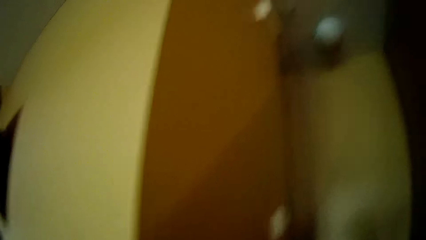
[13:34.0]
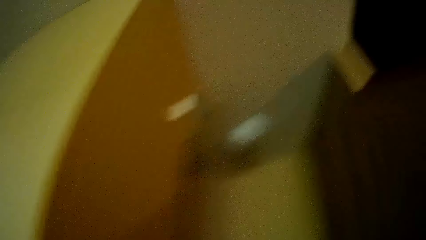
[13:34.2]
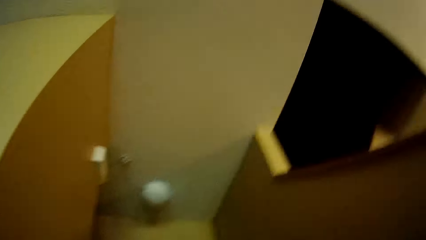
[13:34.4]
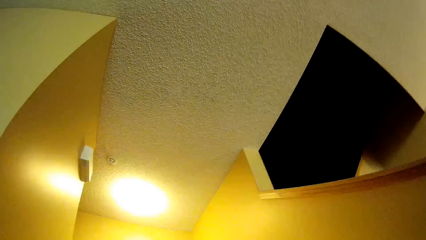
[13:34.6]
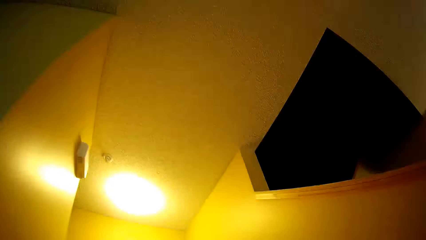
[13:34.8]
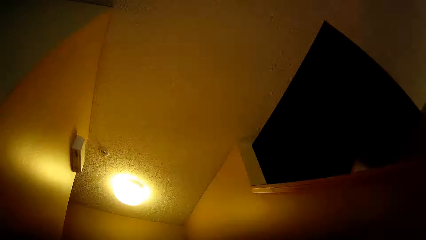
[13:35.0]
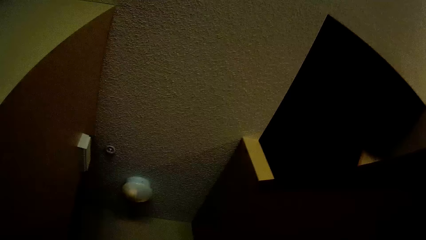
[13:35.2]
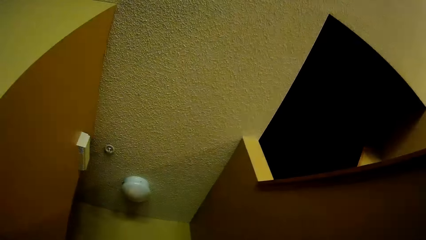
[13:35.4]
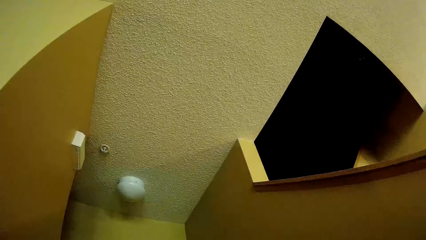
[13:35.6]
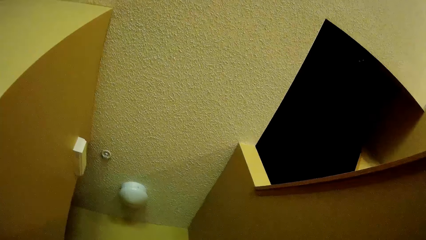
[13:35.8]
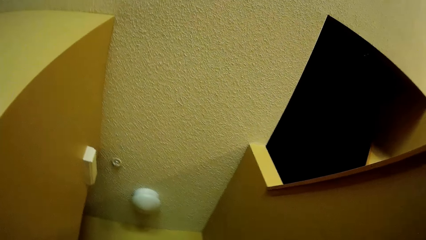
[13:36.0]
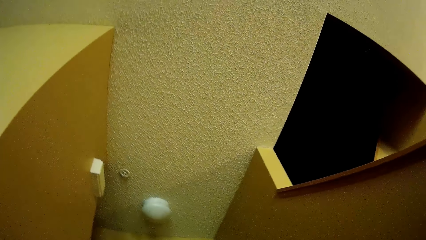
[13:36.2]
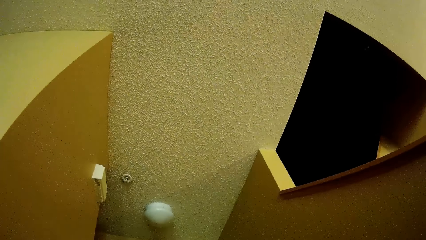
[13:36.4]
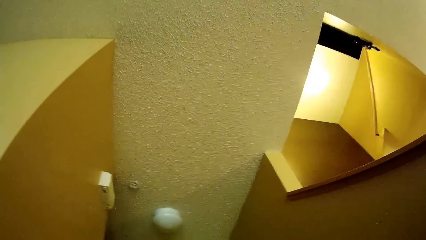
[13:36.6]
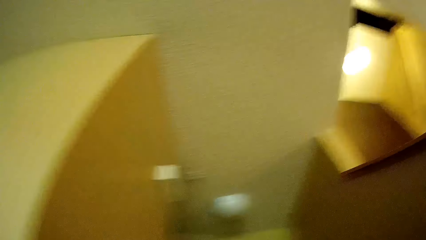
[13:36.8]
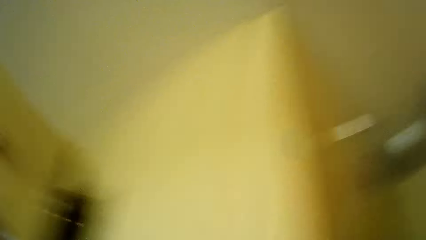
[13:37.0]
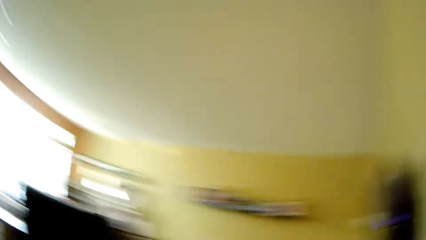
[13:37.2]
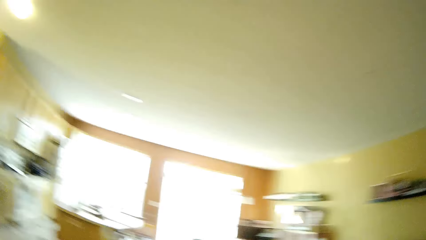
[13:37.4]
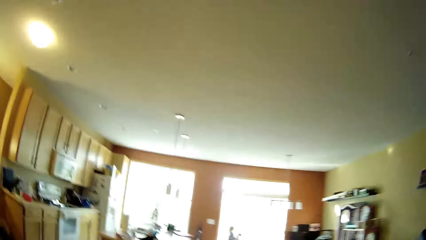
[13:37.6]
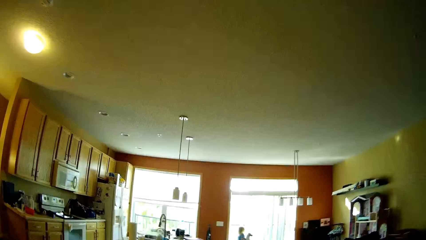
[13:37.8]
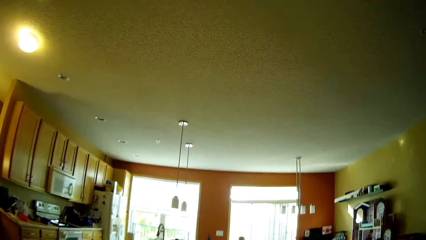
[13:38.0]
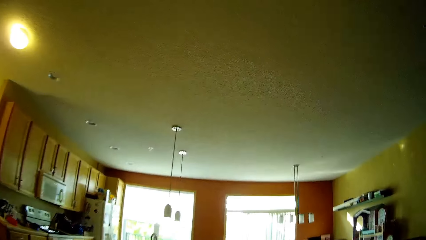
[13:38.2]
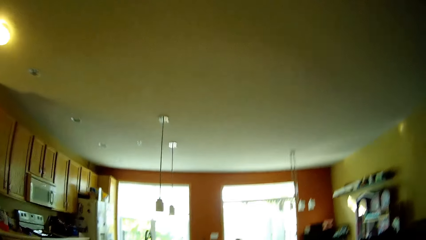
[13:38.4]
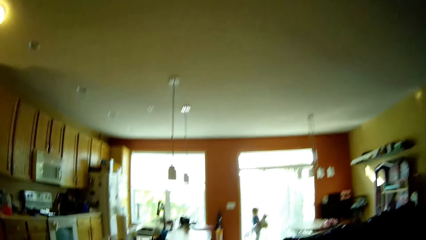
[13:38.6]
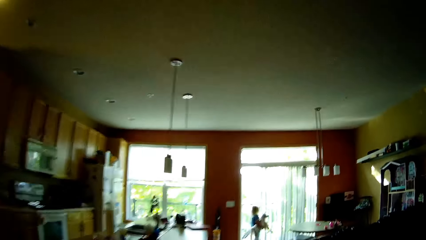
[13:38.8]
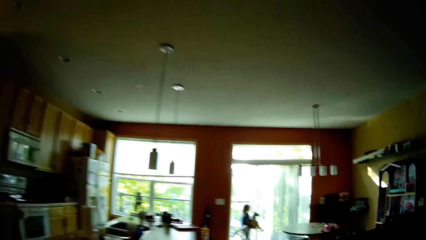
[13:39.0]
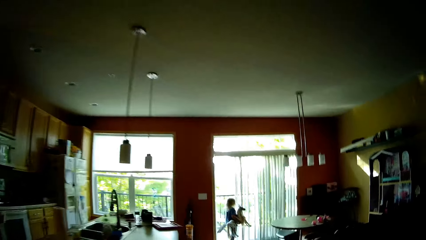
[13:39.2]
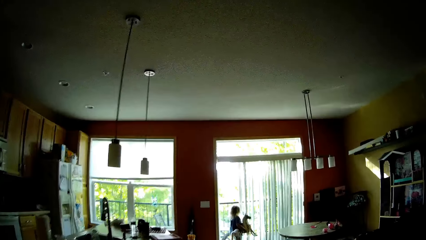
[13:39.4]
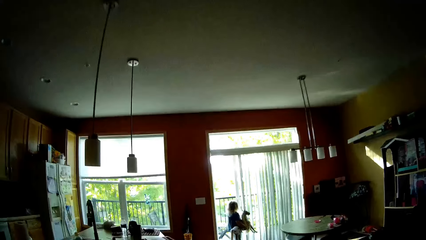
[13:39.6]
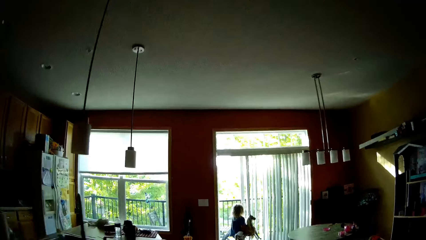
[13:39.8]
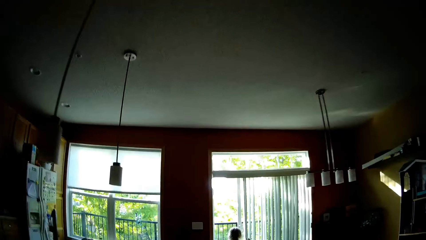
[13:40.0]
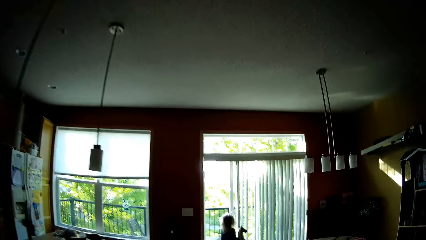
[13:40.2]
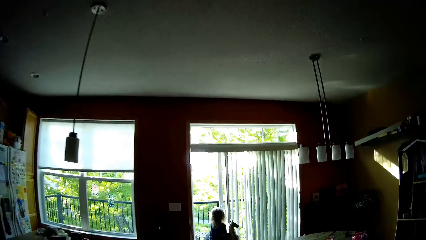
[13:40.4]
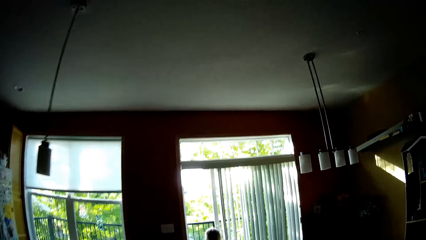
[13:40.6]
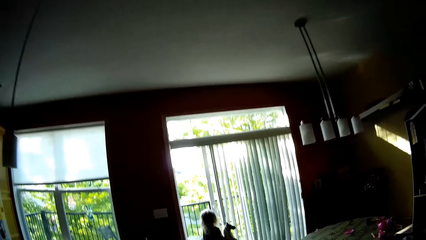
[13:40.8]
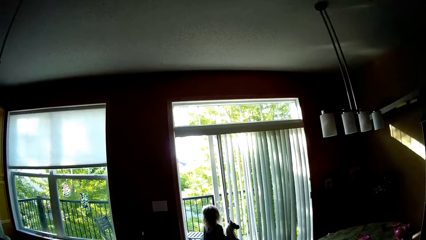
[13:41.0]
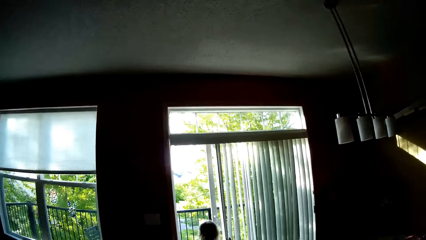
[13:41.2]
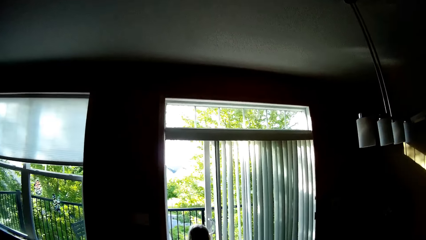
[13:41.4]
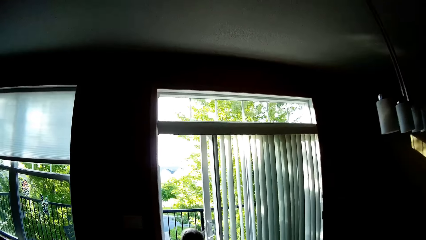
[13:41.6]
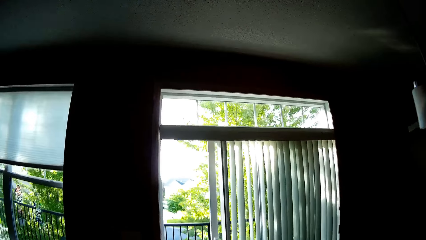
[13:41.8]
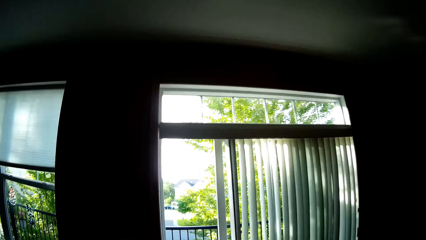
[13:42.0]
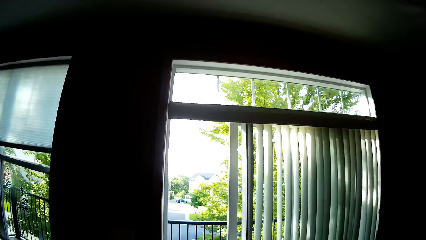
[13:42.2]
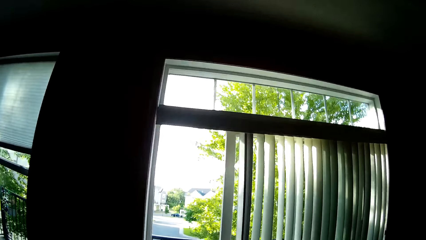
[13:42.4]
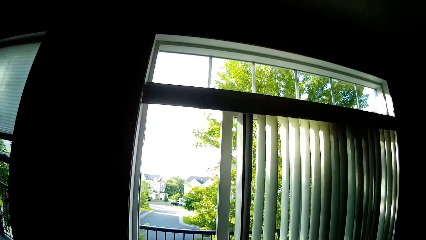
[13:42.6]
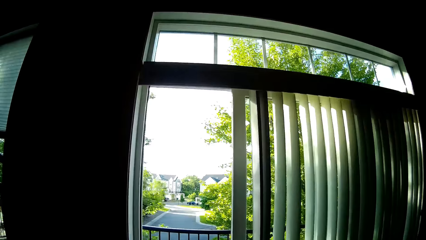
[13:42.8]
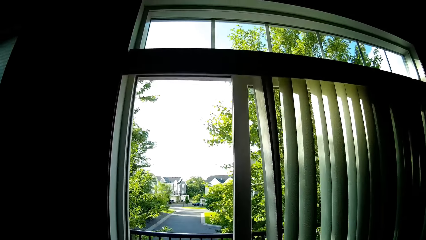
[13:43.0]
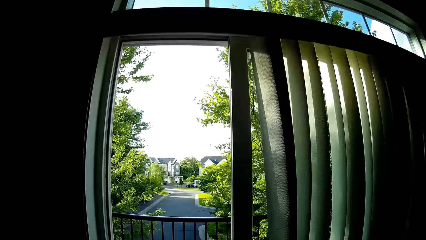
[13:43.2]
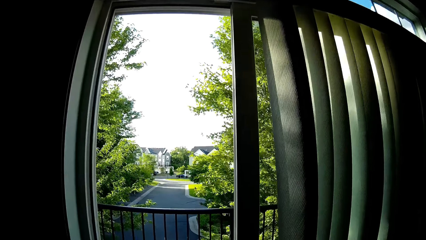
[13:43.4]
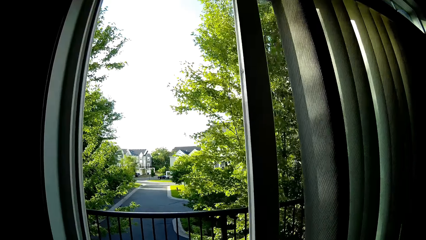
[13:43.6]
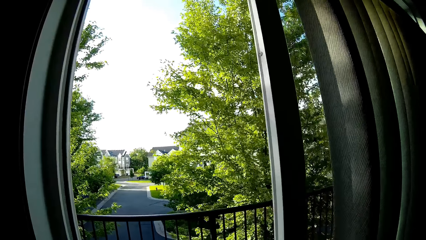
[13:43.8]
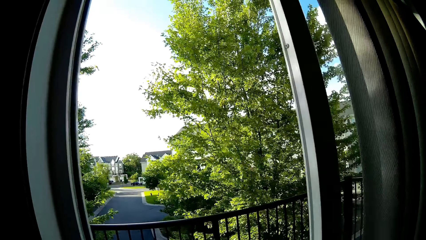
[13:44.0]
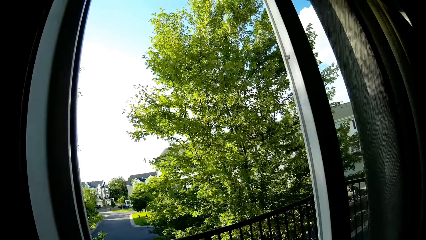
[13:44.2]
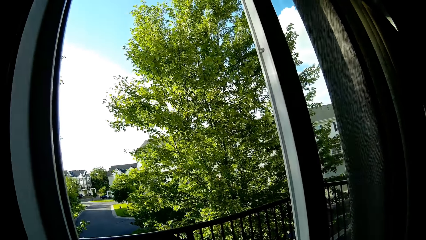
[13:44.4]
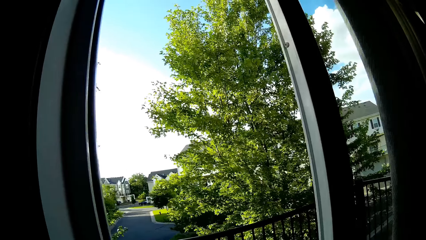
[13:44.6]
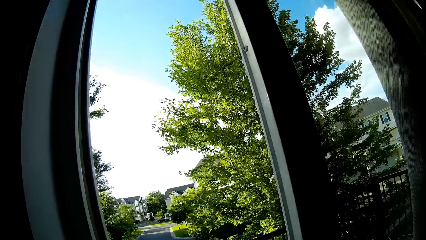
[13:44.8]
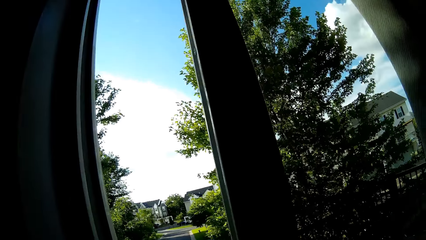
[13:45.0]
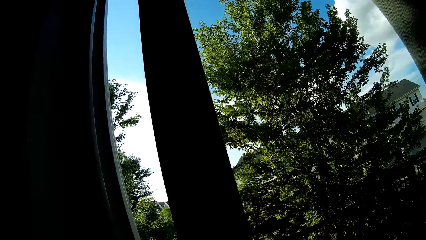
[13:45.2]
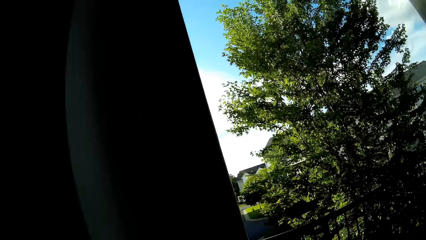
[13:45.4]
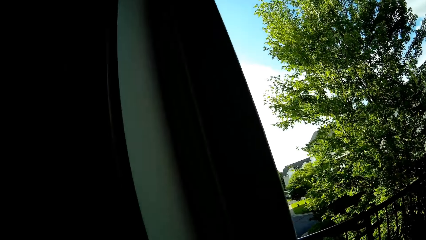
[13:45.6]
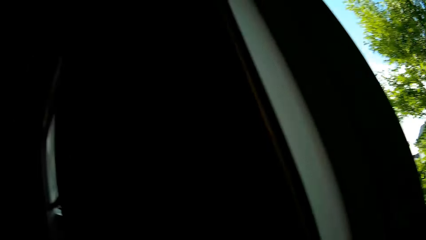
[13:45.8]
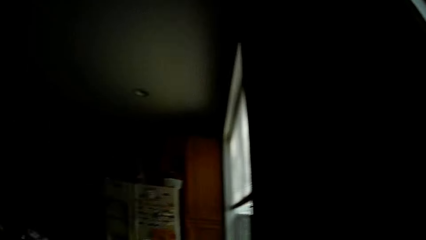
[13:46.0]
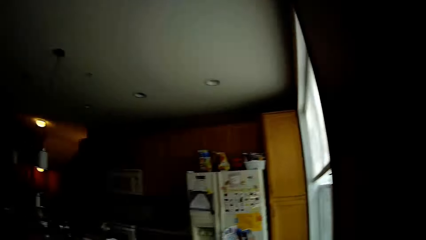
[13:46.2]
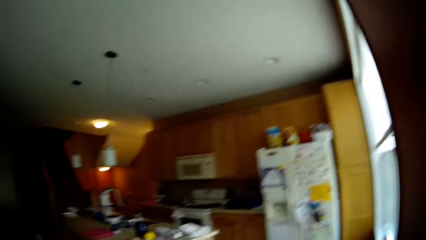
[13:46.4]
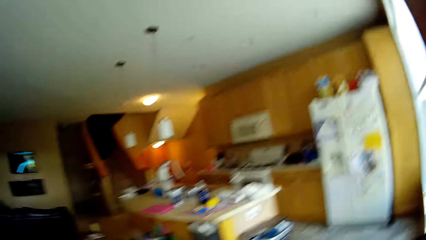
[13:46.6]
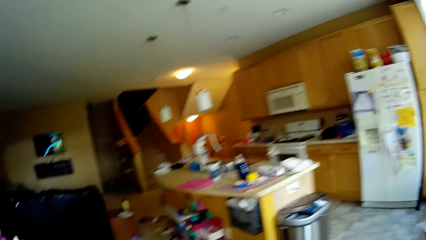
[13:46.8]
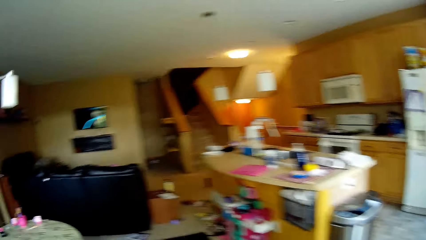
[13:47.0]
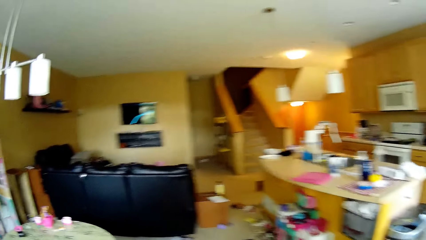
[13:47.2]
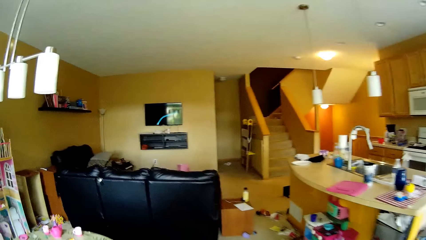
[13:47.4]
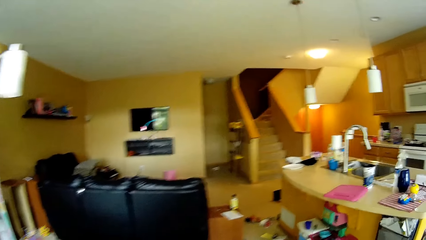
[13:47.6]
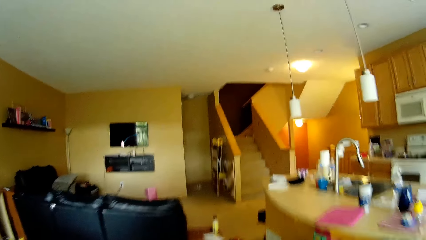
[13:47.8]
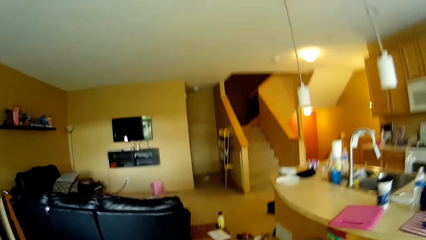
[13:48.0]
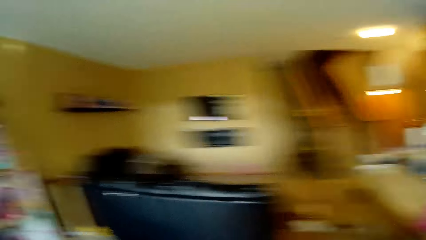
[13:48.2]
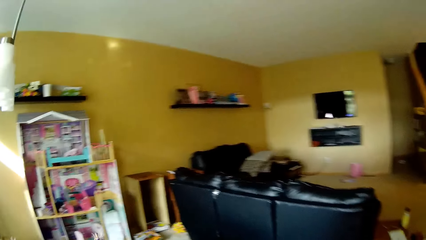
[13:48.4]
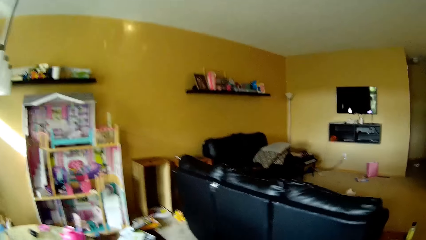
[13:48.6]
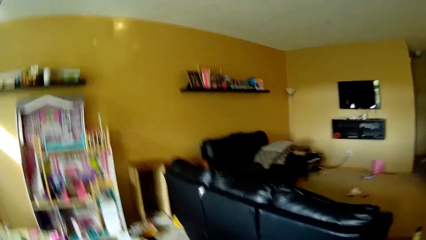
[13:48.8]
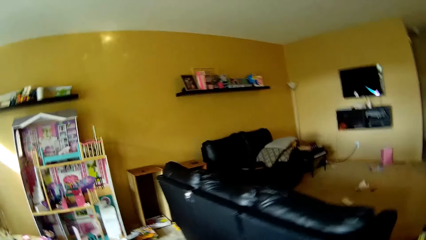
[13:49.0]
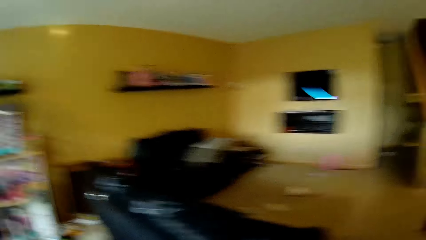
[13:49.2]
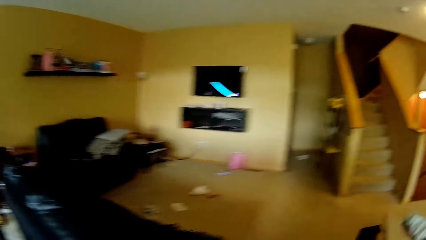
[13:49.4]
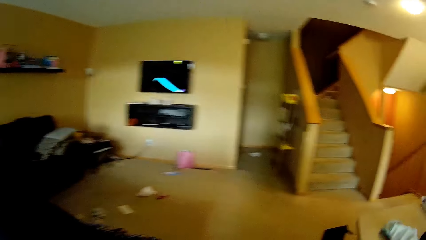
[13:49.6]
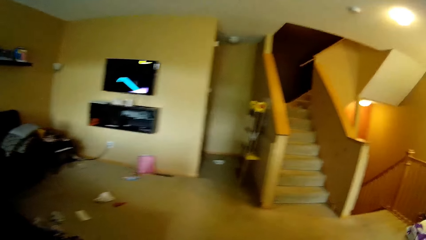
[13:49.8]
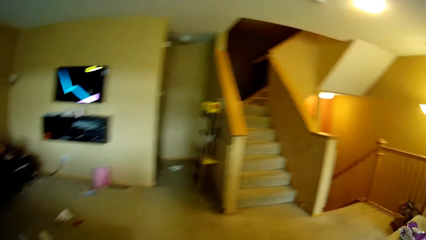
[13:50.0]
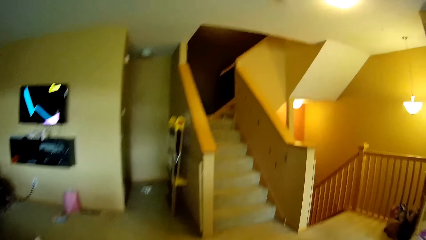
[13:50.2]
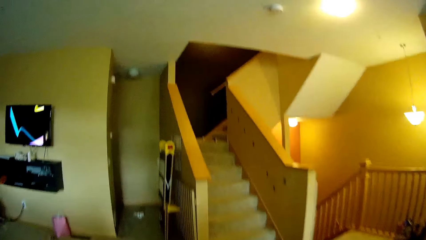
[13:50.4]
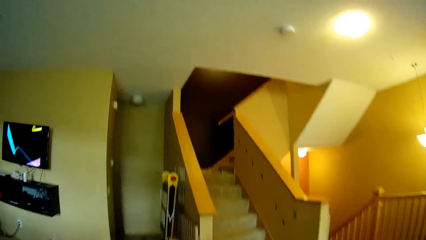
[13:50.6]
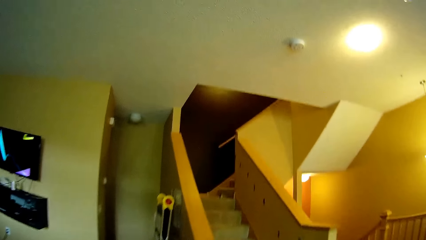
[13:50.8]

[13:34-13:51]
The camera wearer walks to the door. They talk to a girl. They close the door. They walk to a staircase. They talk to the girl.
